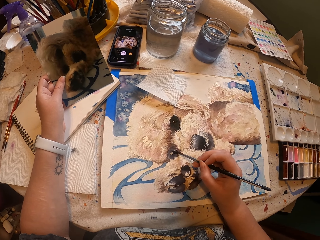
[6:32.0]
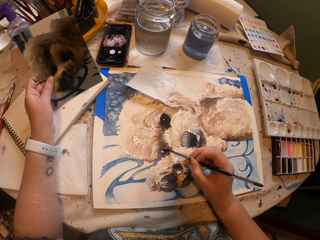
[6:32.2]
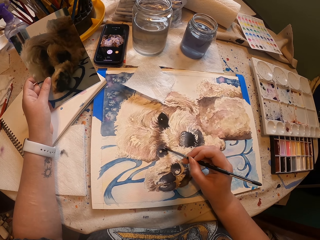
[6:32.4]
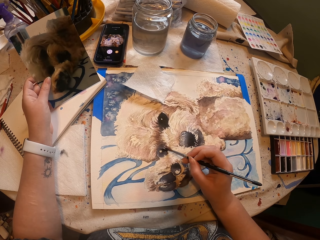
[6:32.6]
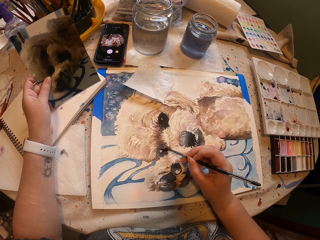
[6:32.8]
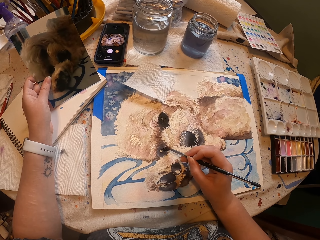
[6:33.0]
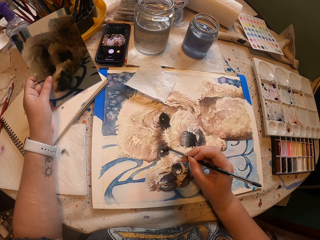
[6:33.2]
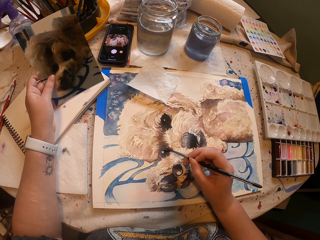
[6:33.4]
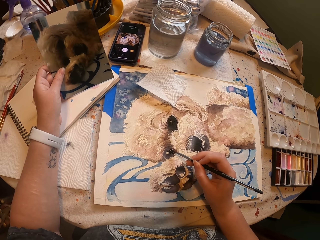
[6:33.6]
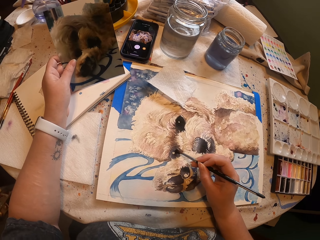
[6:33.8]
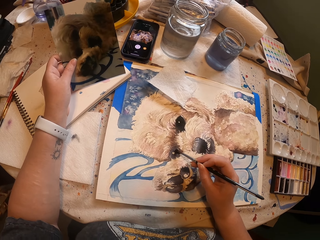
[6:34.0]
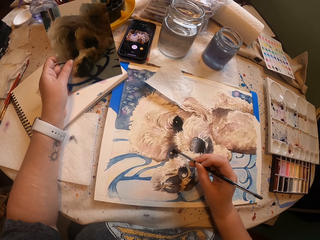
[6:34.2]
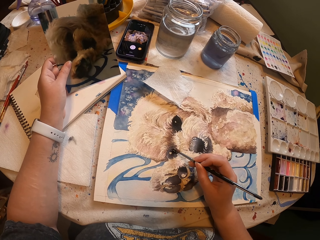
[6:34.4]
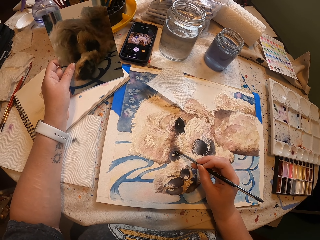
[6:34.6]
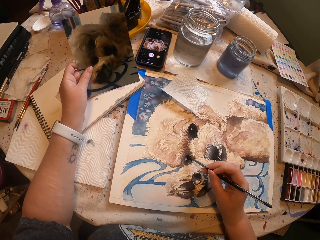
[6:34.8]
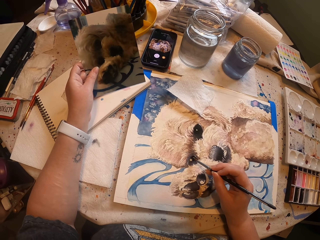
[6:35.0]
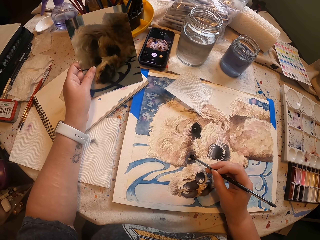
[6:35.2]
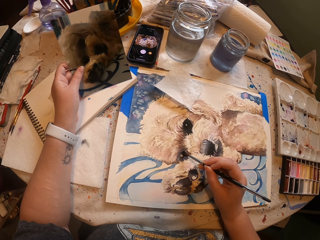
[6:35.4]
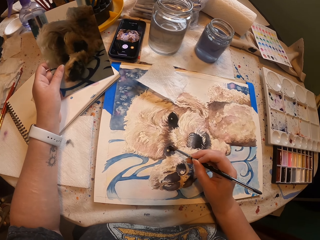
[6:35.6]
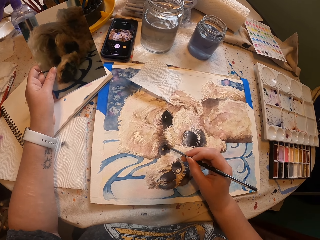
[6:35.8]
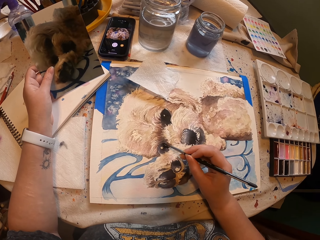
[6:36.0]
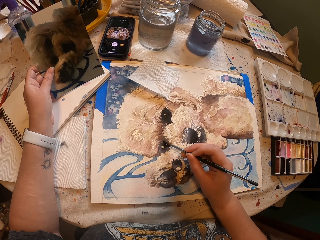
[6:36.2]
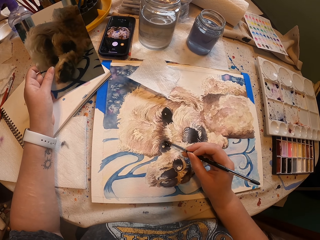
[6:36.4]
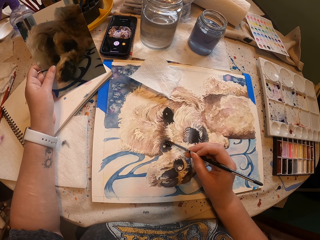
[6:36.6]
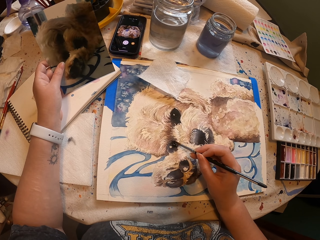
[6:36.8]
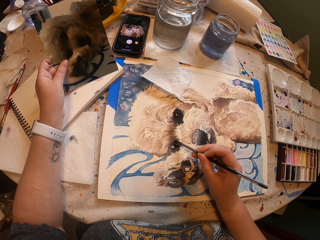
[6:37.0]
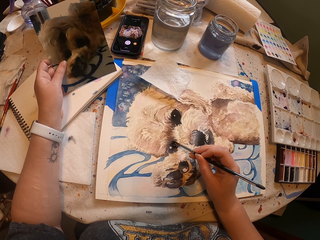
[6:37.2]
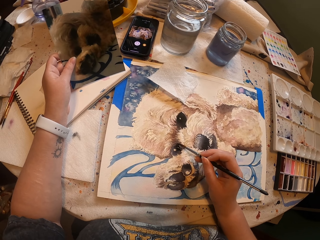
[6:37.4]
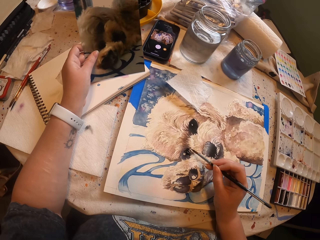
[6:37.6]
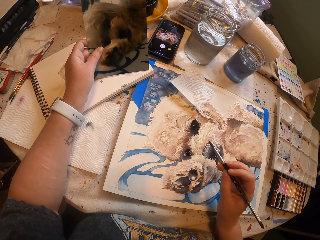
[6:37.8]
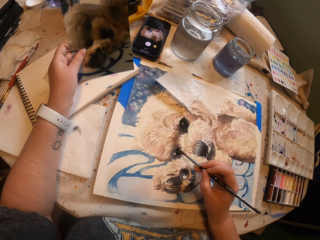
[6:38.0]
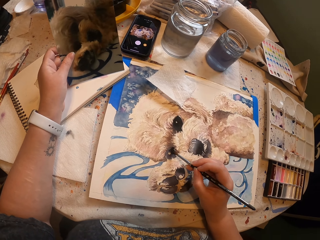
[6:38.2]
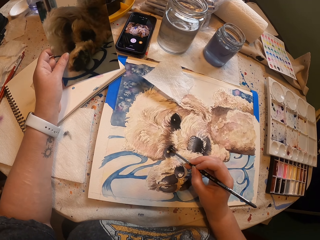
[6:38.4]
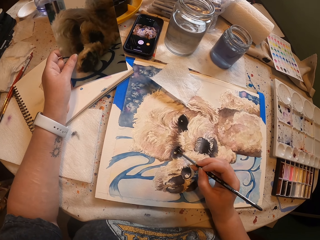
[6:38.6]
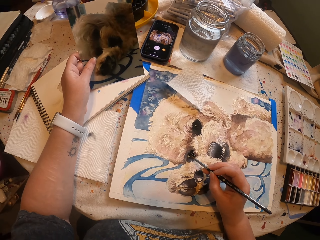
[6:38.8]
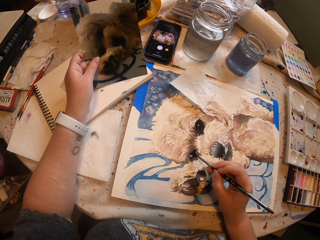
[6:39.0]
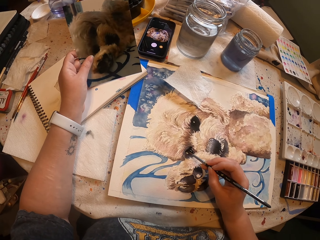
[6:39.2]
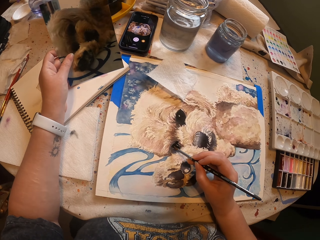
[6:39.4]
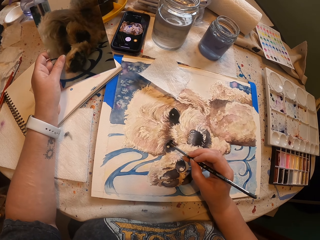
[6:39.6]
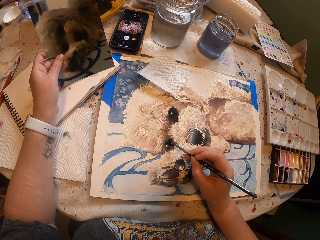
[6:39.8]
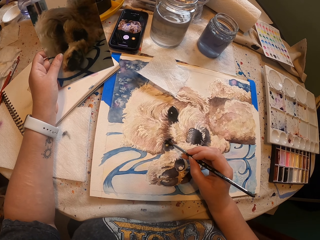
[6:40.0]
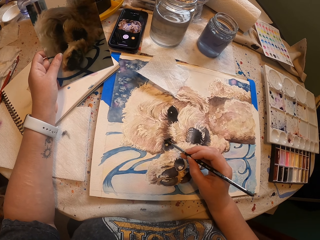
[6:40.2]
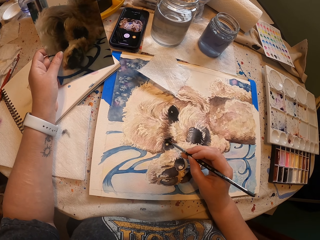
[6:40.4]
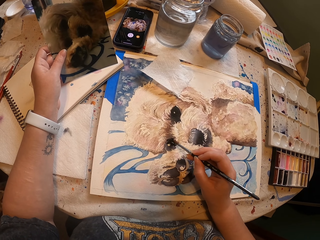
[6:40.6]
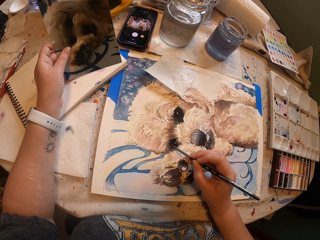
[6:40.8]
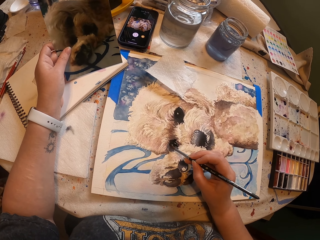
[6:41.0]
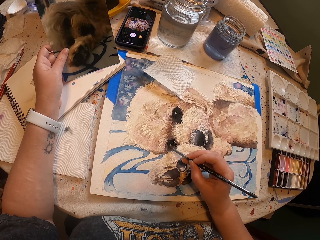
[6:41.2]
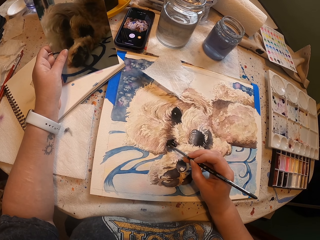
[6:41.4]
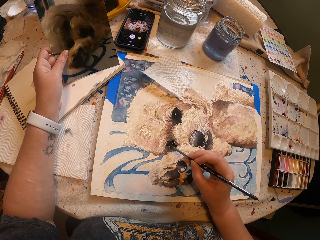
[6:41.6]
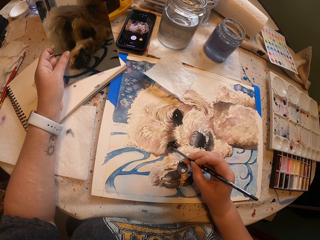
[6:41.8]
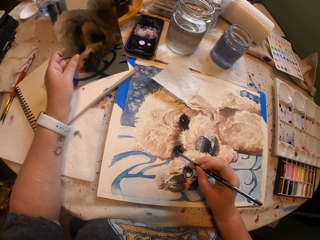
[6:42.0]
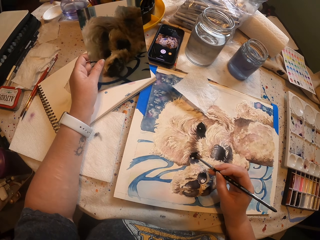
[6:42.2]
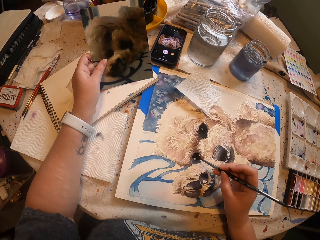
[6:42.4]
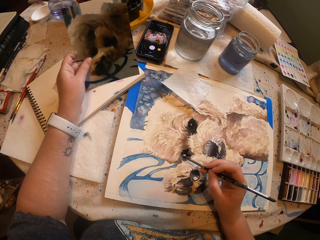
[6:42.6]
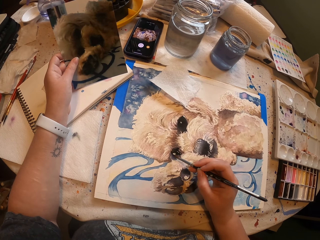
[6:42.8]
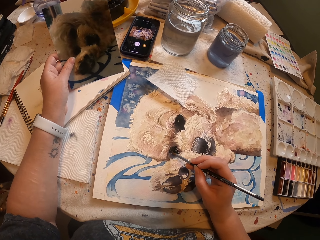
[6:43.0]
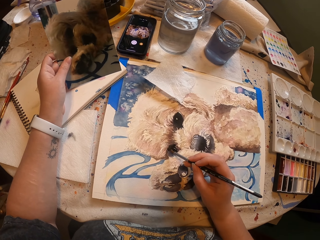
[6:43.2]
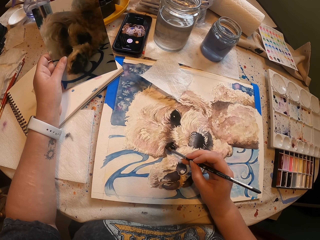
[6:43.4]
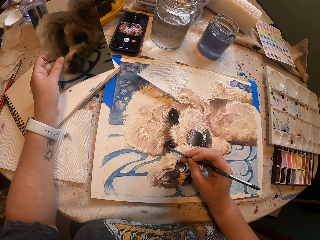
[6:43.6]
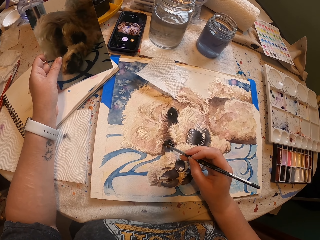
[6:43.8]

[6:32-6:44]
The camera wearer paints a portrait using a paintbrush.

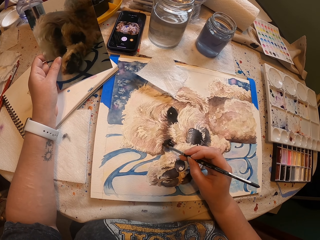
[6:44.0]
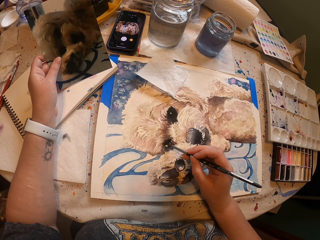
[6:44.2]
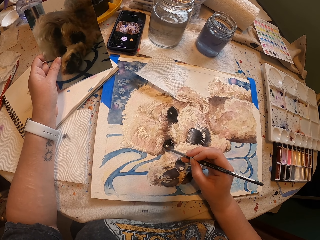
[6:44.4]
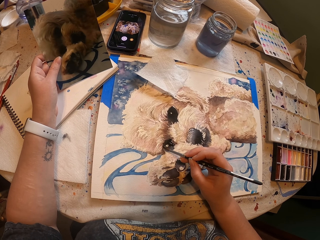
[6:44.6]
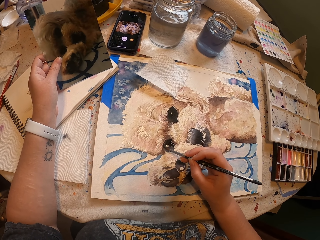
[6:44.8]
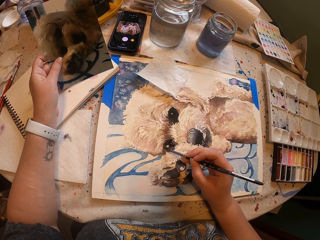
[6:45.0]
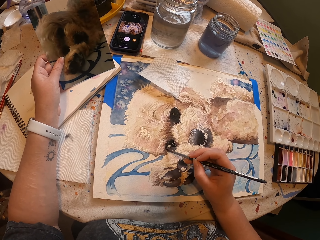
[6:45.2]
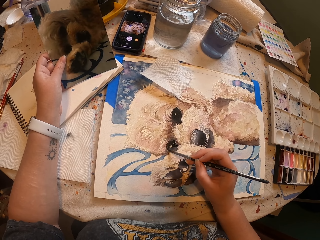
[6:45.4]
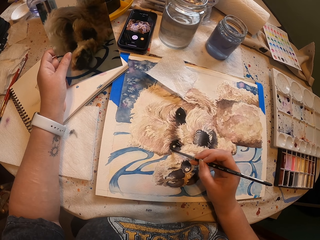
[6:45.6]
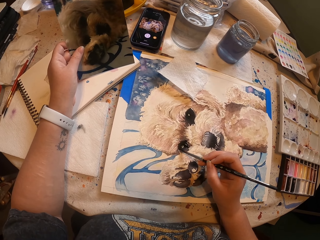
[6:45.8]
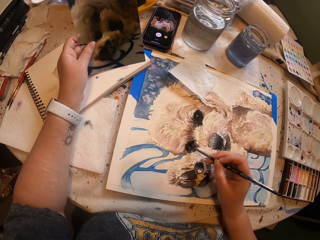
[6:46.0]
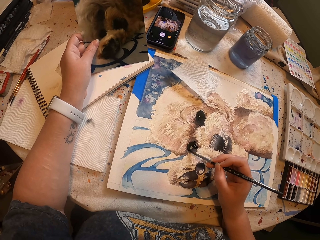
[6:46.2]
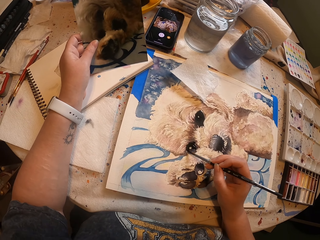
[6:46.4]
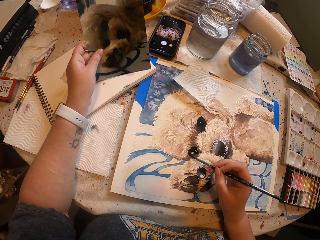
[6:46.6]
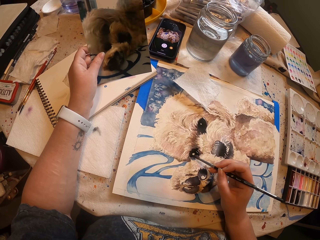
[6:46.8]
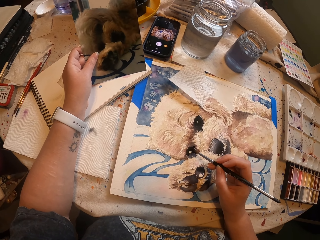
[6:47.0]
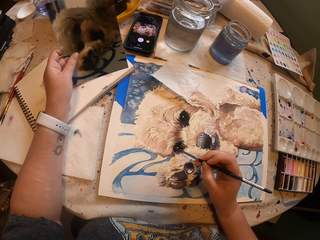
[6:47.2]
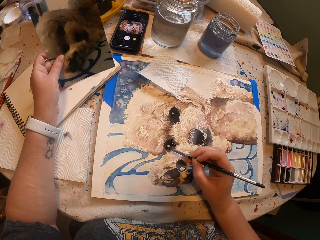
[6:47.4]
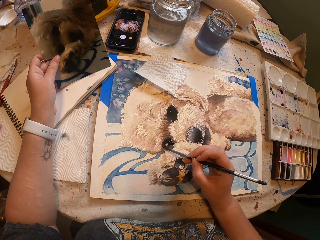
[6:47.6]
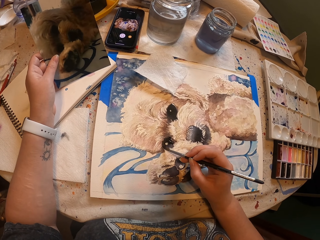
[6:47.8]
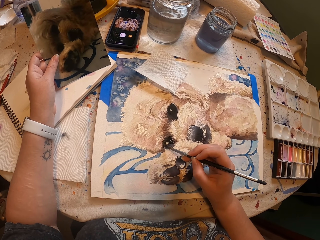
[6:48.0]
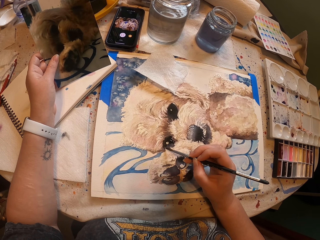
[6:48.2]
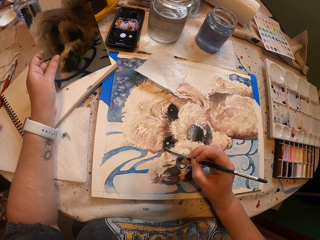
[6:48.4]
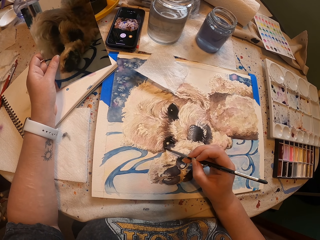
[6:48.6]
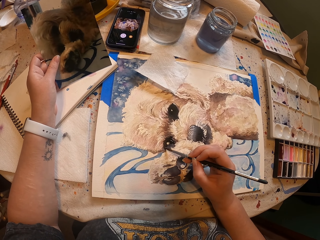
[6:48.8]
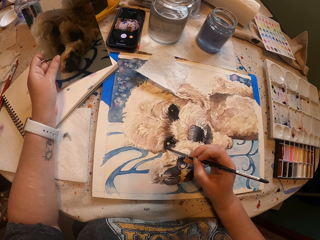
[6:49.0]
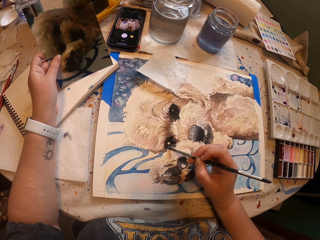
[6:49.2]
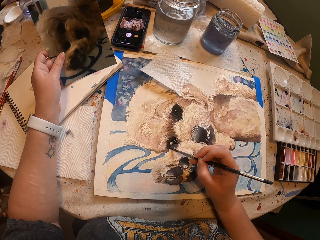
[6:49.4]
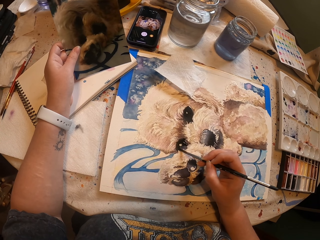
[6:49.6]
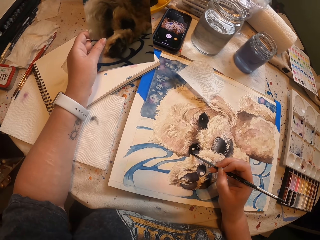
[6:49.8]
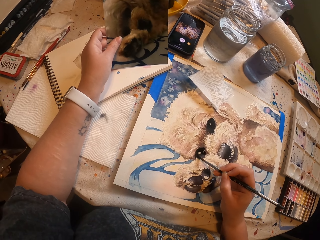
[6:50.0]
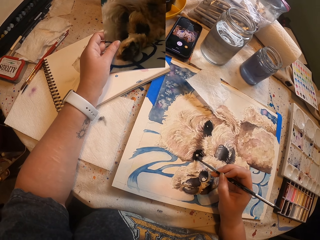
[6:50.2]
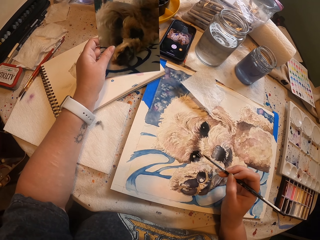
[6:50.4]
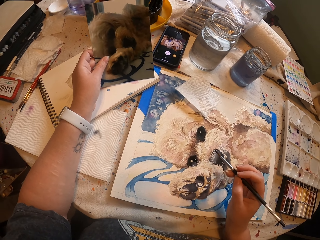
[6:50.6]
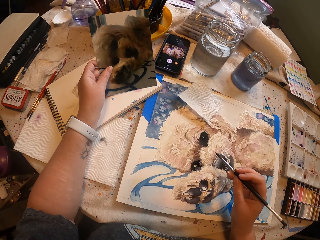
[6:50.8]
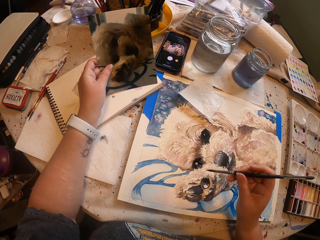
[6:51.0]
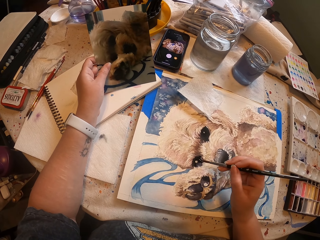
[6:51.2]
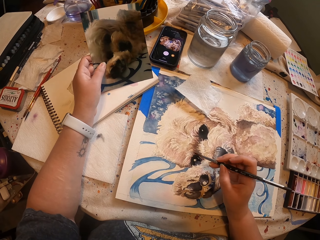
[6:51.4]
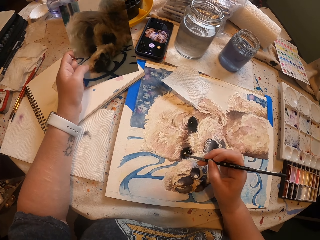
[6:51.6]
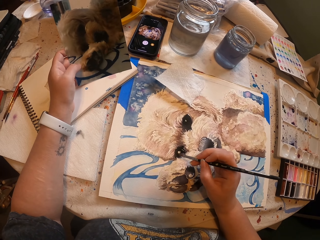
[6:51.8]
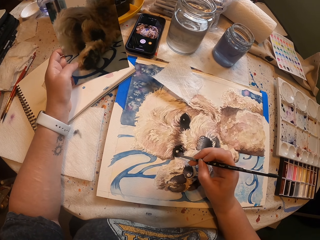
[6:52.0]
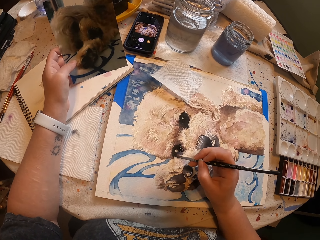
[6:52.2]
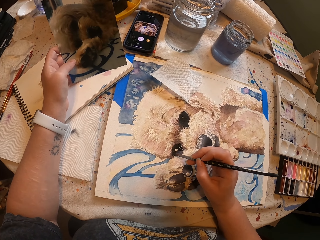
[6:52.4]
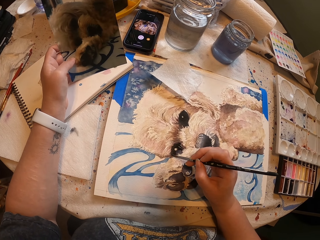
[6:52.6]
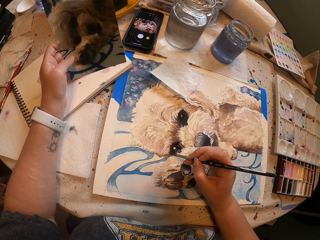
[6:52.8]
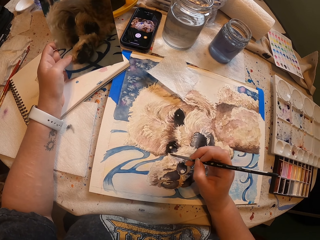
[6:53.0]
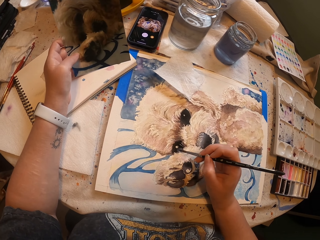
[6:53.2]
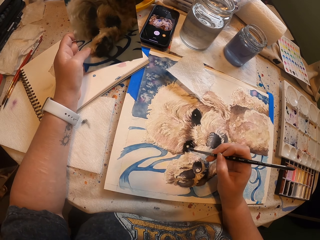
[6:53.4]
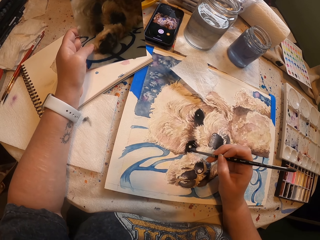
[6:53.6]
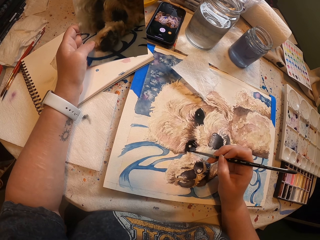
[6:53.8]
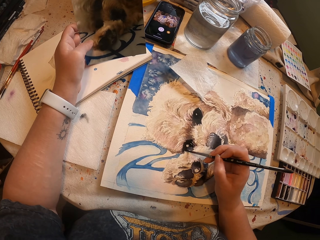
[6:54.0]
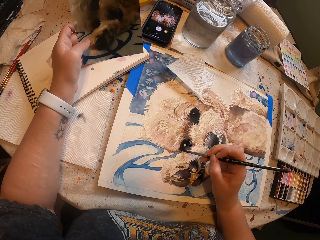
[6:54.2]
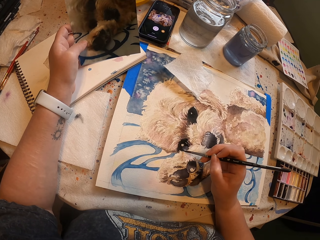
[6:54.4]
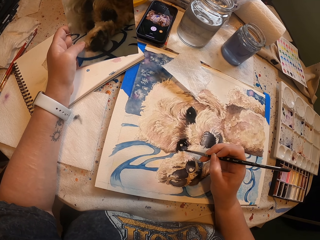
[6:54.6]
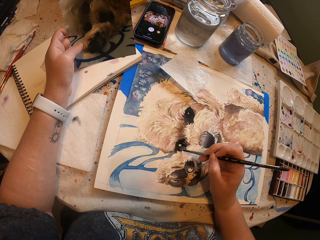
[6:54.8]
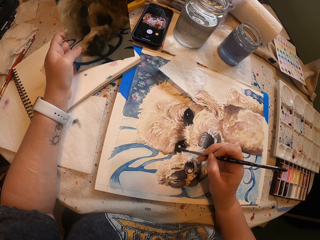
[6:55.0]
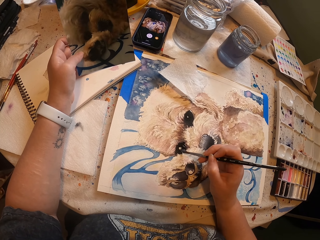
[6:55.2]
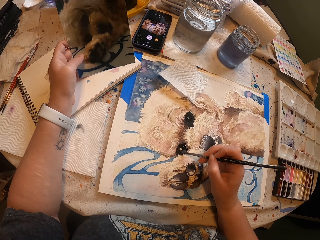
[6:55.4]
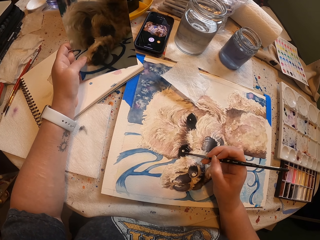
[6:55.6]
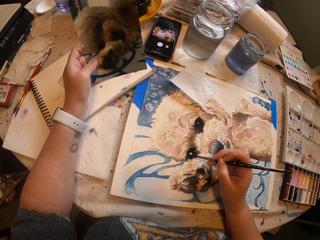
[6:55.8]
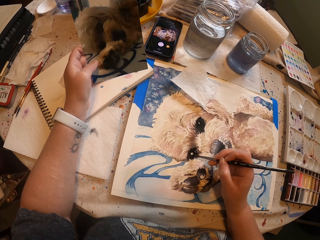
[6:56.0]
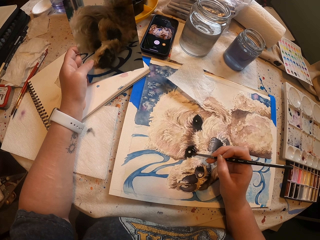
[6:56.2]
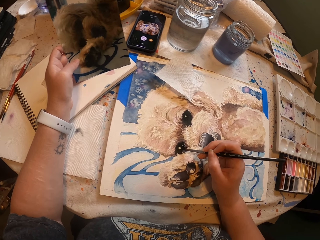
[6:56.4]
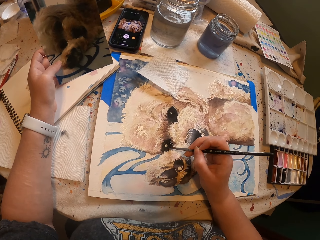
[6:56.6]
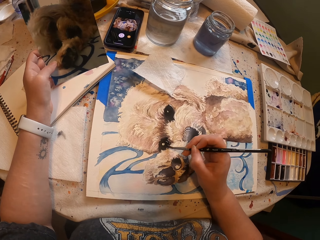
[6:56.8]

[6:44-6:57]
The camera wearer paints a portrait using a paintbrush.
